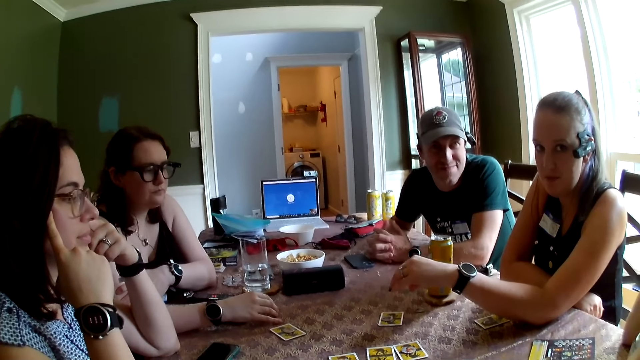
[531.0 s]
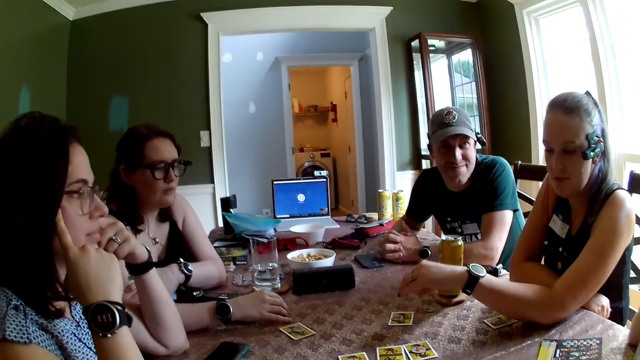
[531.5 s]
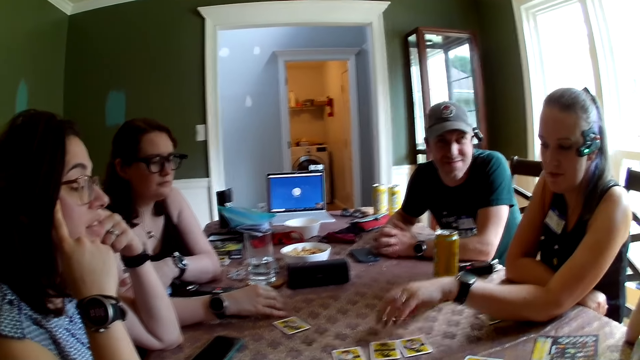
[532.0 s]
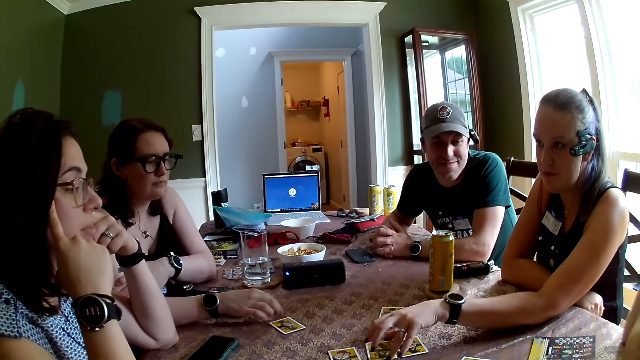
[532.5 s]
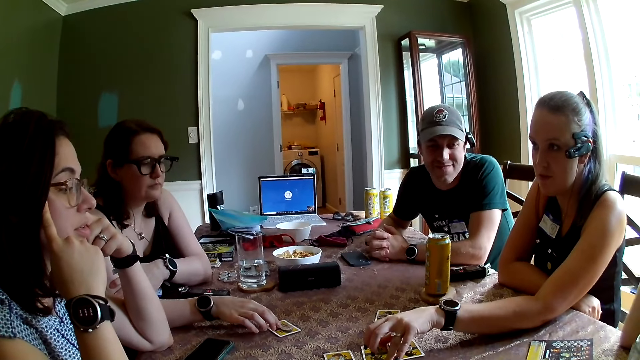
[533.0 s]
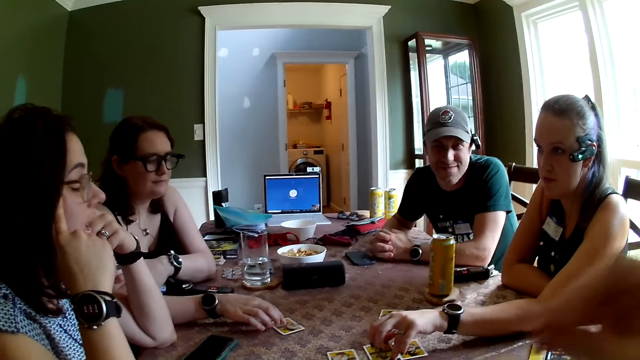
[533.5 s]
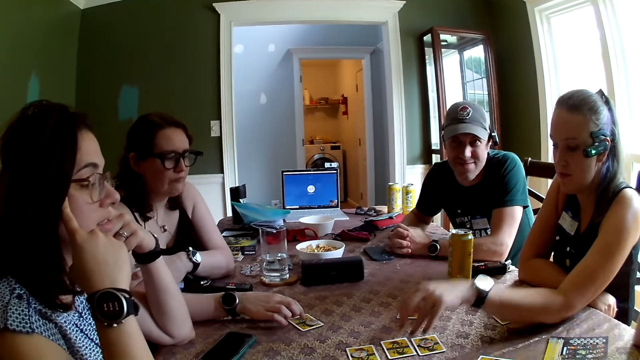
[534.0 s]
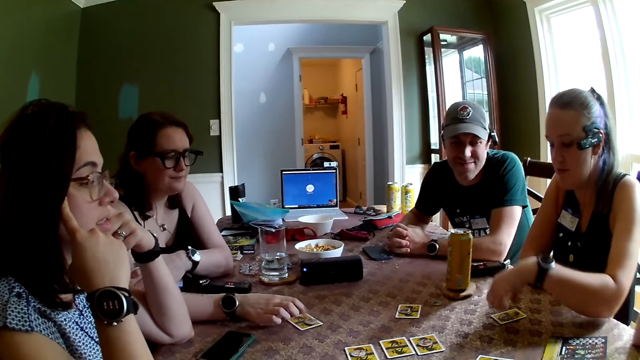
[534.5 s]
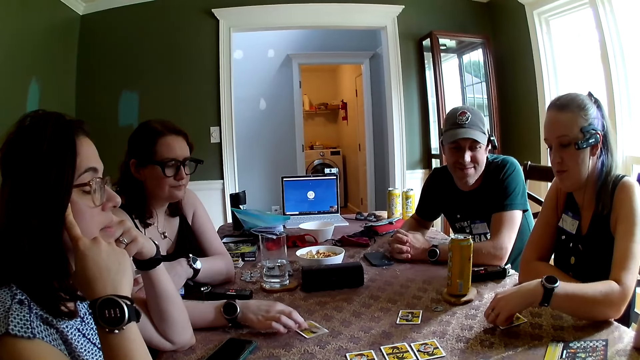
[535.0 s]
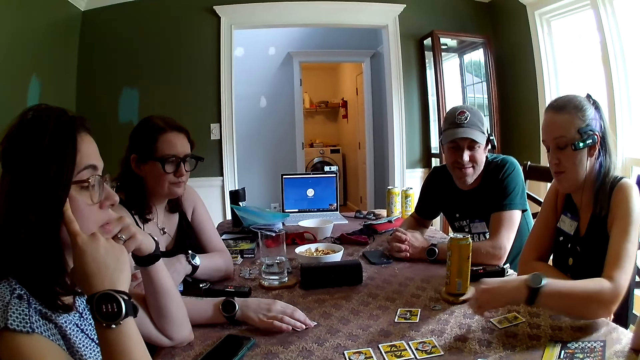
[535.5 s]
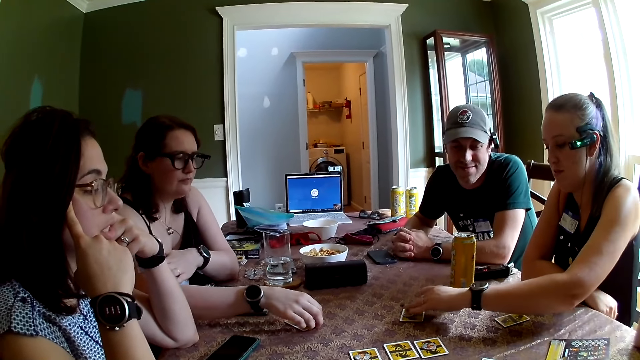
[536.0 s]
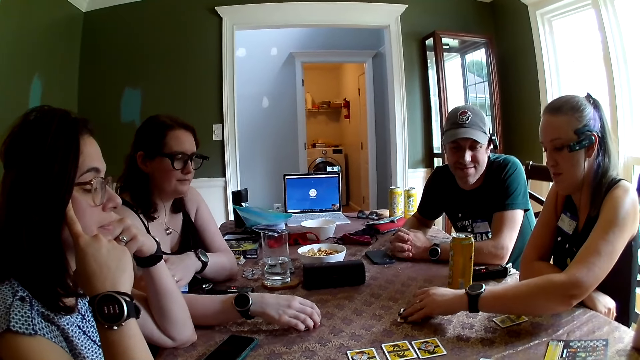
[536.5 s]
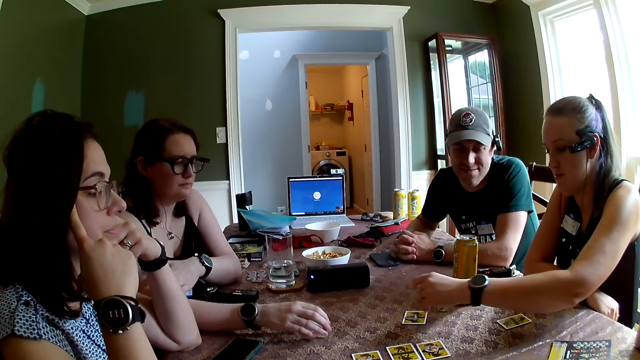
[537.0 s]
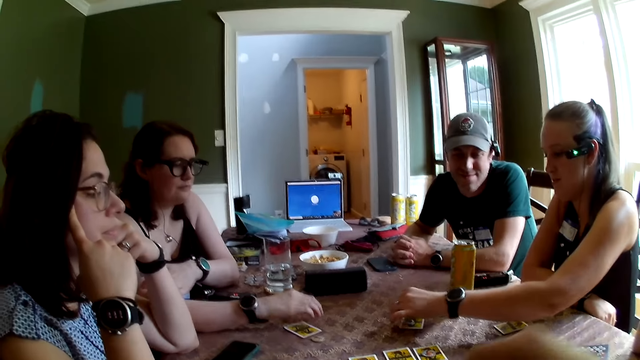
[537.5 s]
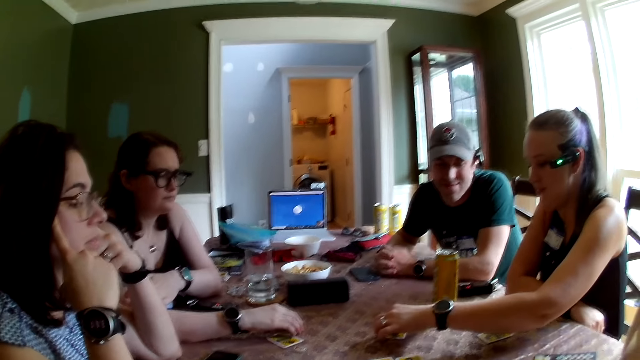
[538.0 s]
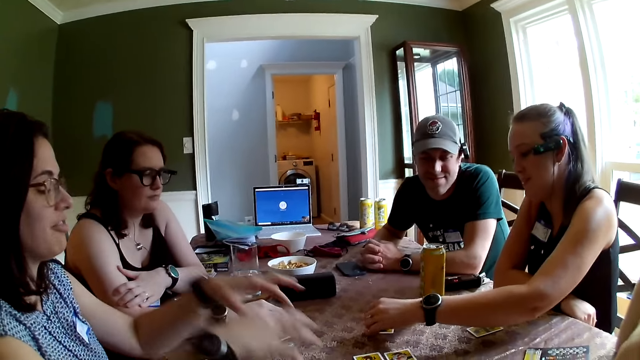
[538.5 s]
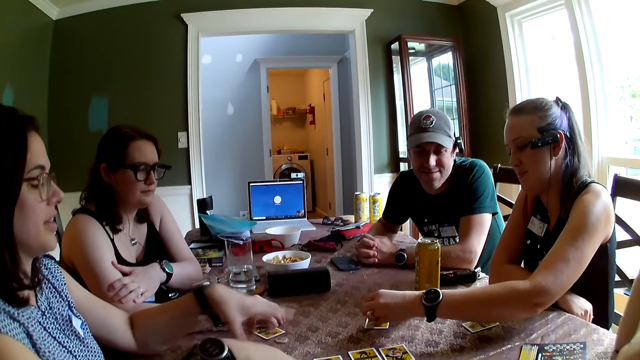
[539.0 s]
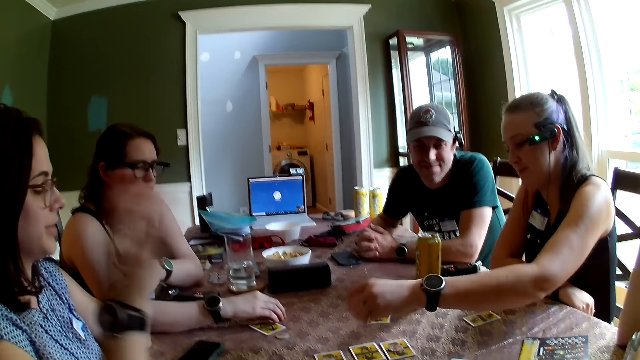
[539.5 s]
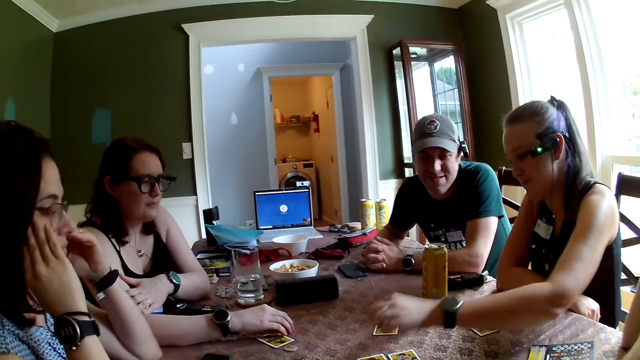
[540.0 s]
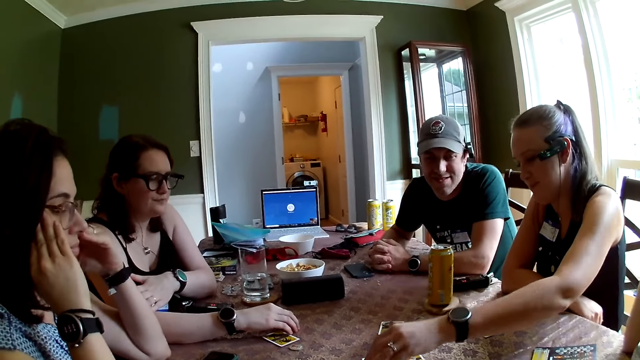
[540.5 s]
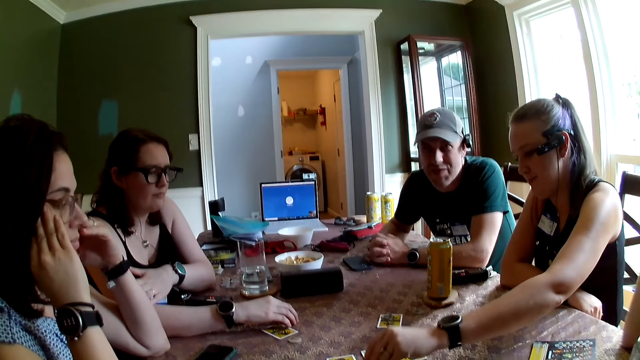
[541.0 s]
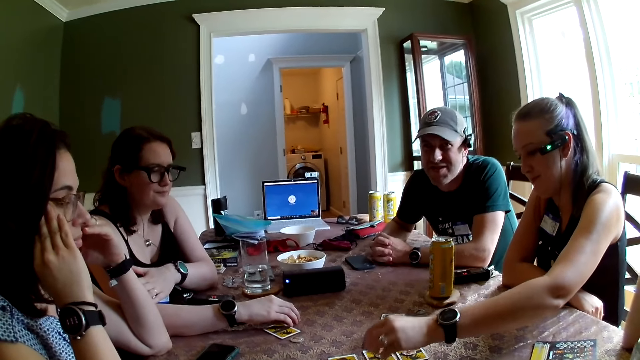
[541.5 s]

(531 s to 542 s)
The camera wearer talks. A woman touches the card on the table with her right hand. Another woman touches the card on the table with her right hand and moves the card on the table with her right hand. The first woman picks up the chip on the card on the table with her right hand. The other woman removes the chip on the card with her right hand. The first woman drops the chip in her right hand on the card on the table, picks up the chip on the card on the table with her right hand, and puts the chip on the card on the table with her right hand.

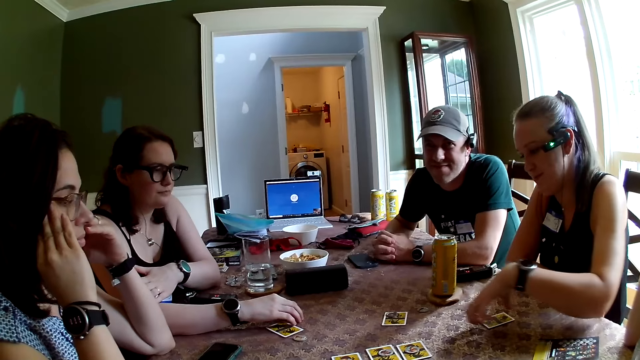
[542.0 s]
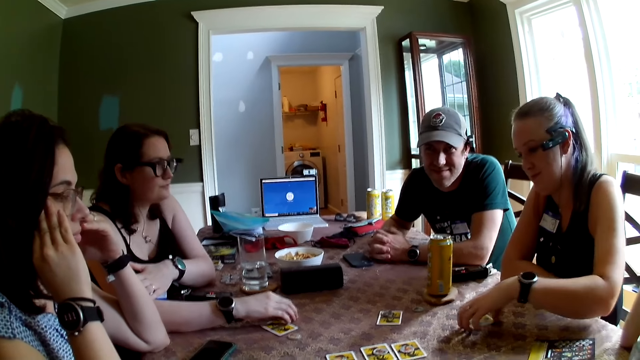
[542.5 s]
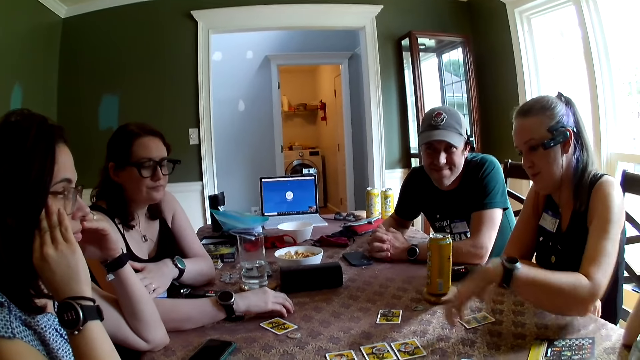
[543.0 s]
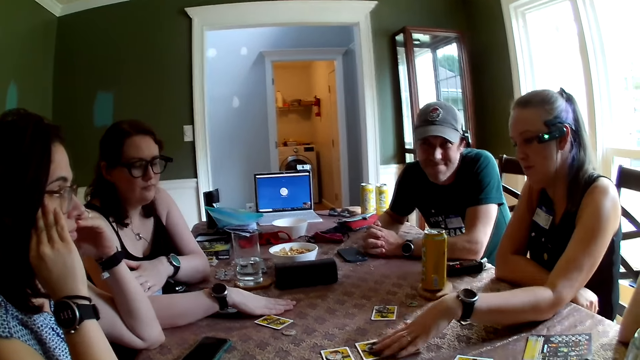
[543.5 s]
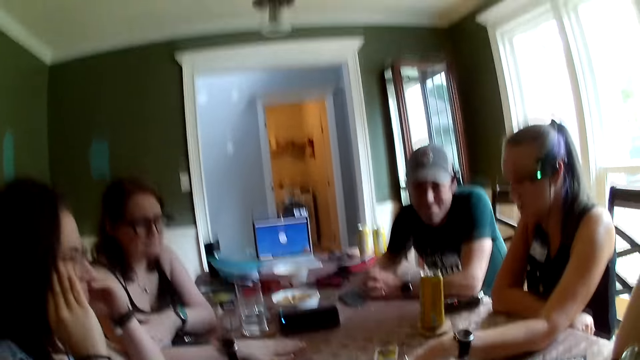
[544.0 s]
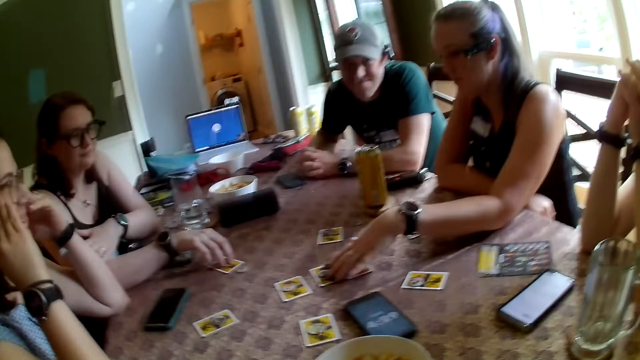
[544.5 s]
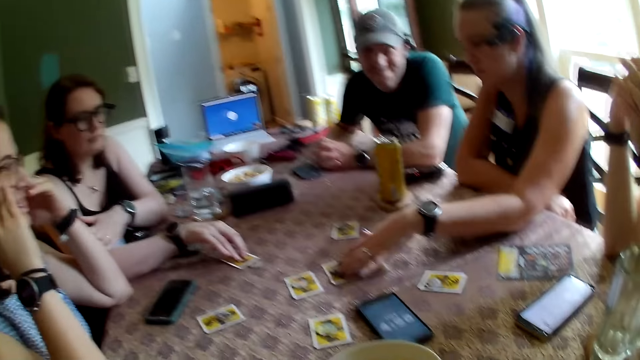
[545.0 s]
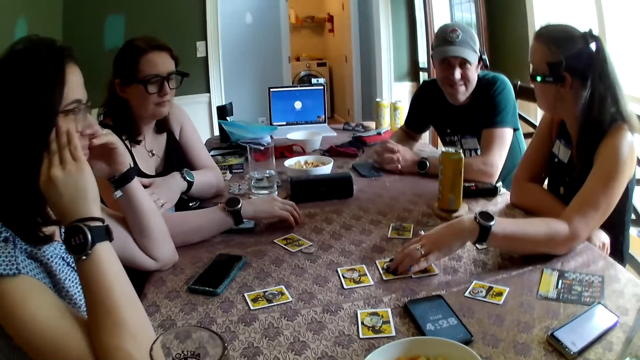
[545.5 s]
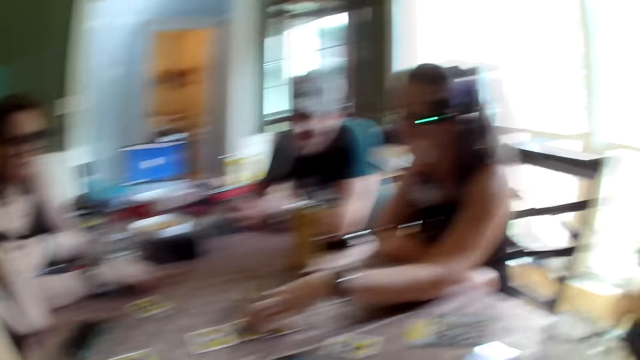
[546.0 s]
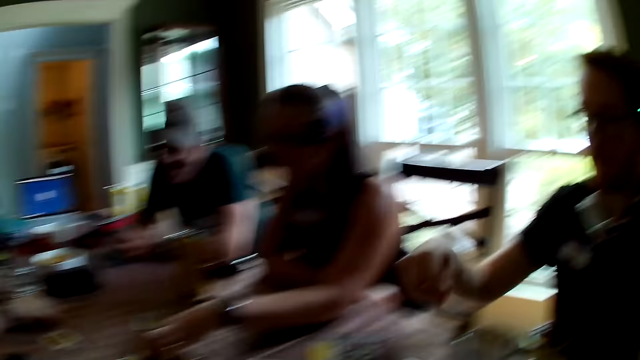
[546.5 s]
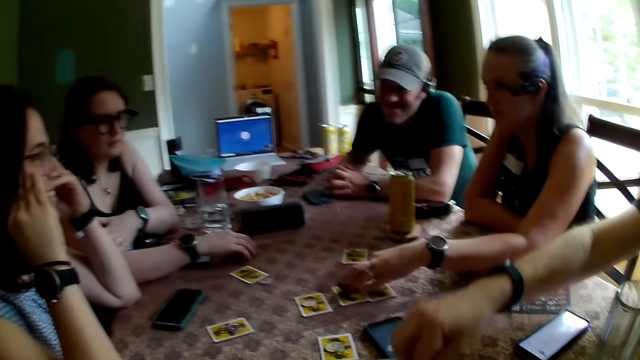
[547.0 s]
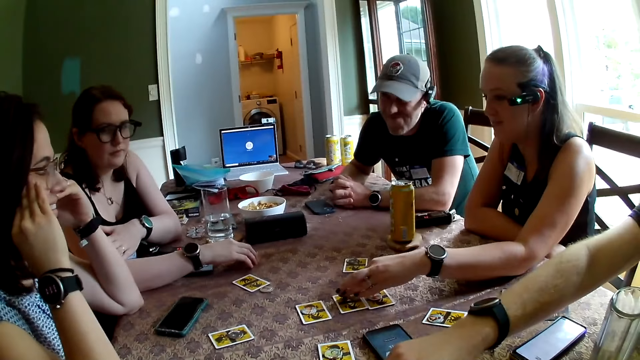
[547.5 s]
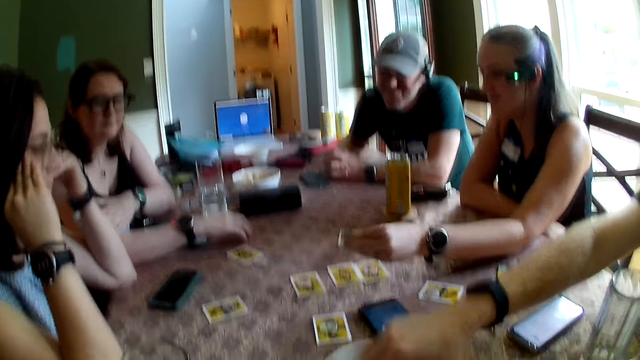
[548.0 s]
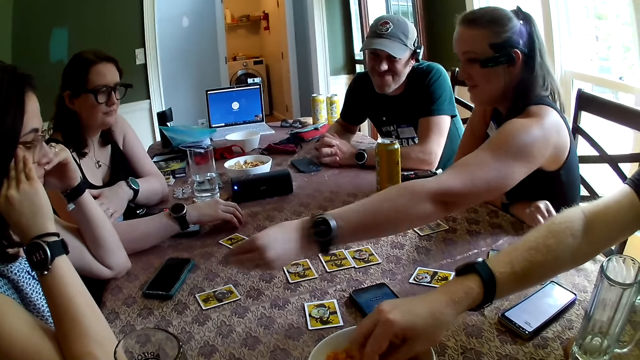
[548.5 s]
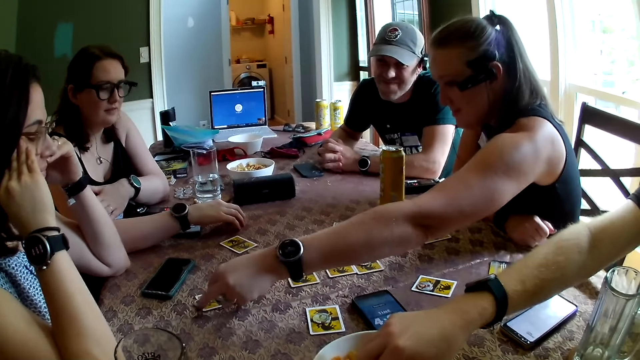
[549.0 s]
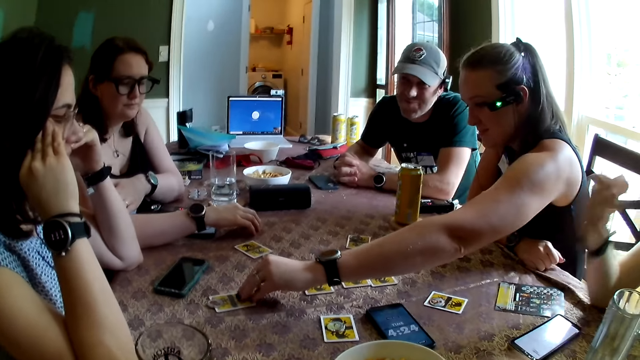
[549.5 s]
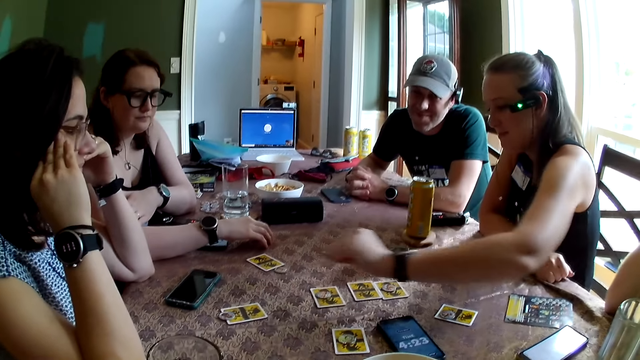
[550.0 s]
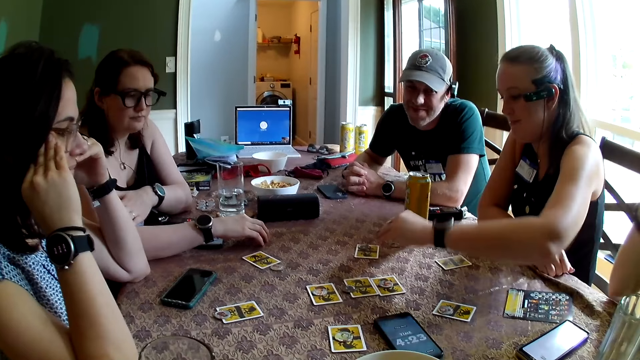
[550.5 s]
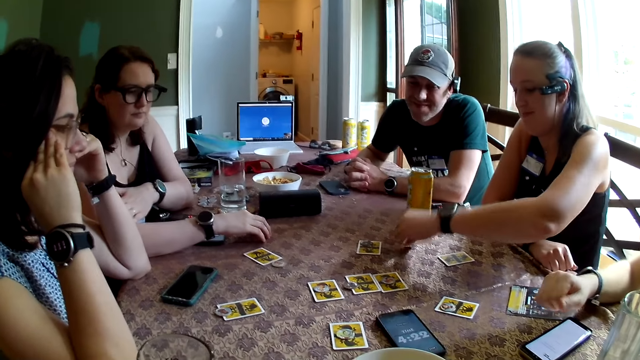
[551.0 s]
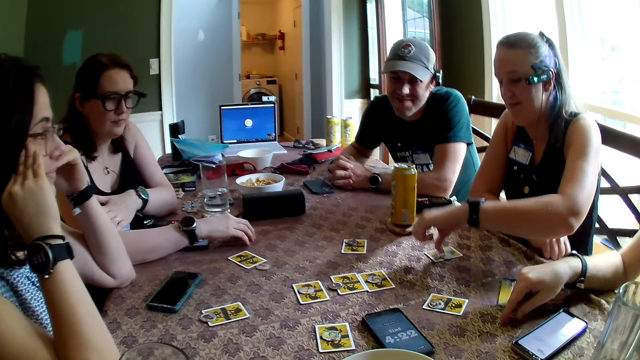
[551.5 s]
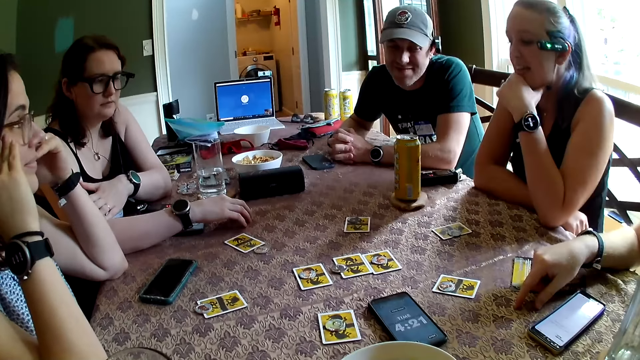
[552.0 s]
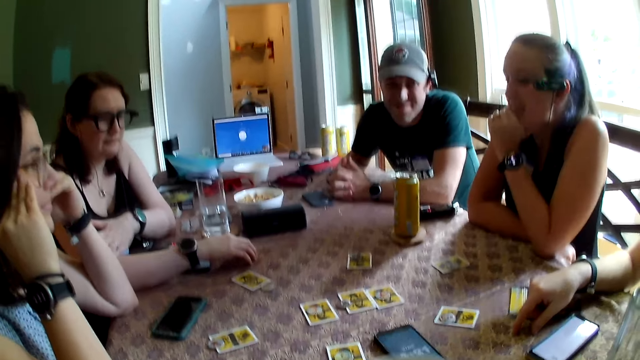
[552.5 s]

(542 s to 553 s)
A woman touches the cards on the table with her right hand. The camera wearer talks. The woman picks up the chip on the card on the table with her right hand. A man picks up a snack from the bowl on the table with his right hand. The camera wearer talks. The woman drops the chip on the card on the table with her right hand. Another woman picks up the chip on the card with her right hand. The first woman drops the chip on the card on the table with her right hand, picks up the chip on the table with her right hand, and drops the chip on the card on the table with her right hand.
